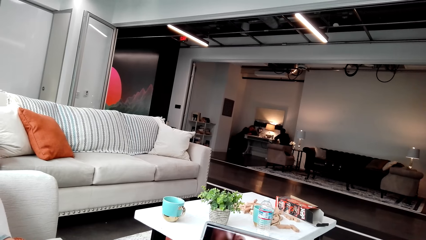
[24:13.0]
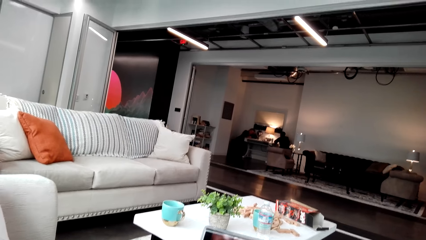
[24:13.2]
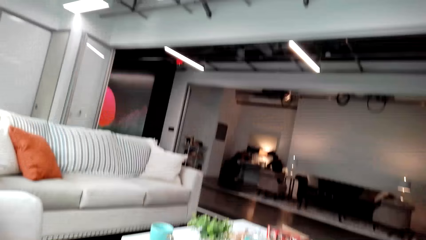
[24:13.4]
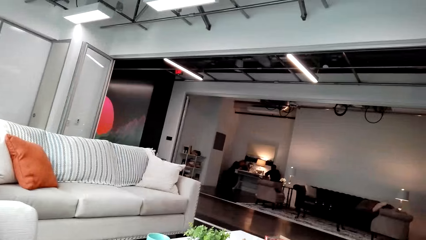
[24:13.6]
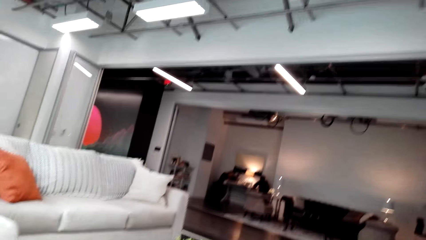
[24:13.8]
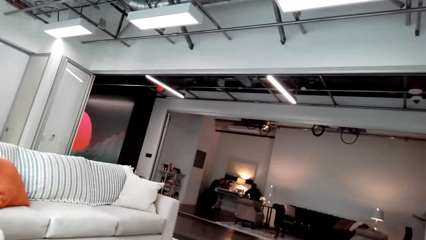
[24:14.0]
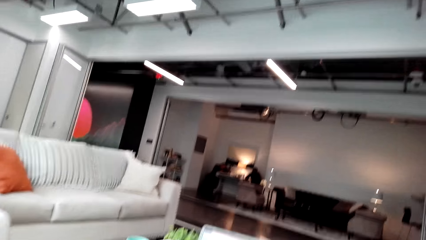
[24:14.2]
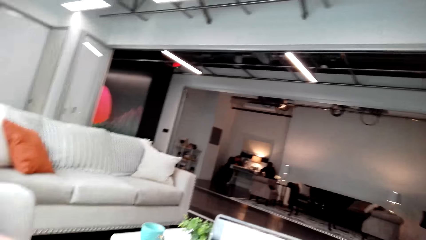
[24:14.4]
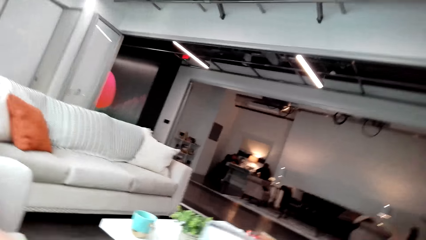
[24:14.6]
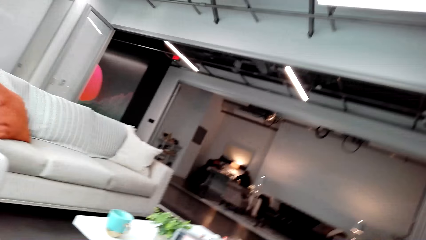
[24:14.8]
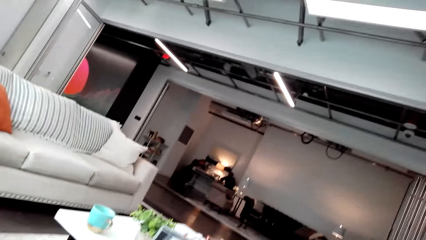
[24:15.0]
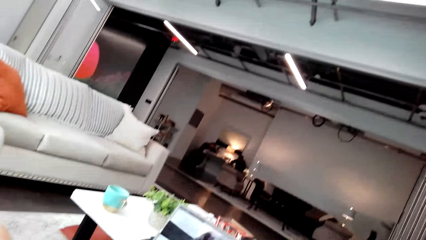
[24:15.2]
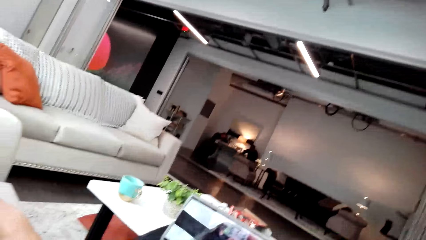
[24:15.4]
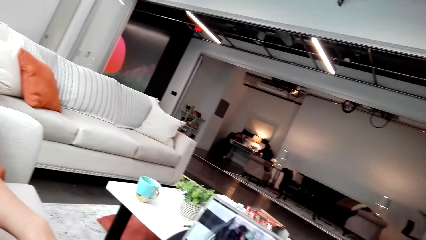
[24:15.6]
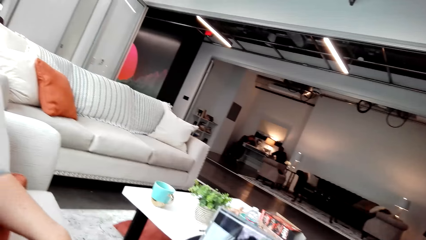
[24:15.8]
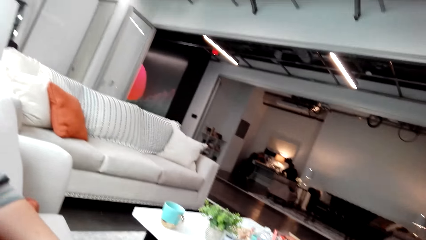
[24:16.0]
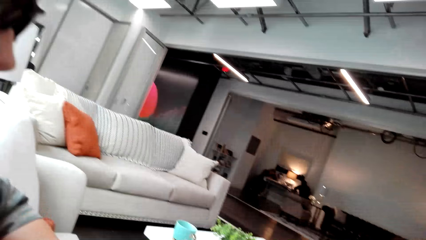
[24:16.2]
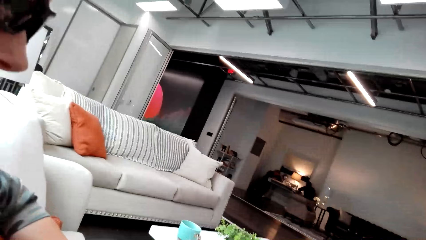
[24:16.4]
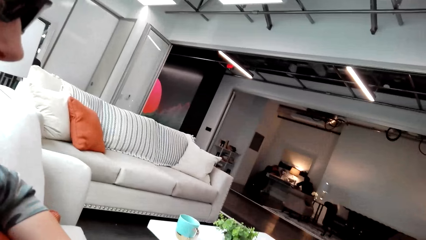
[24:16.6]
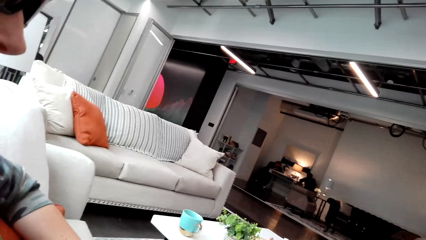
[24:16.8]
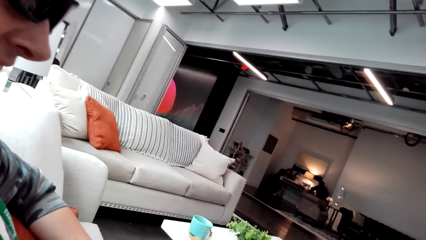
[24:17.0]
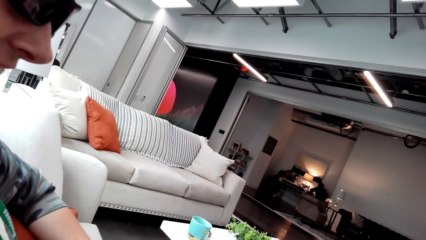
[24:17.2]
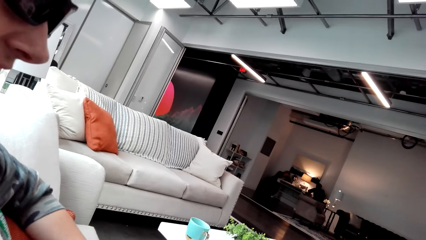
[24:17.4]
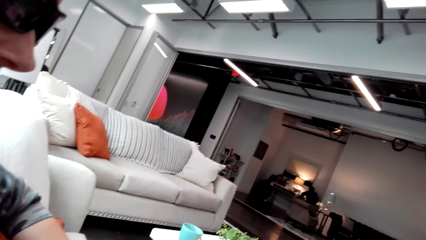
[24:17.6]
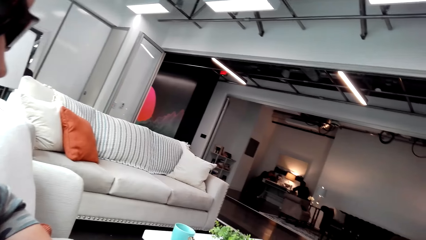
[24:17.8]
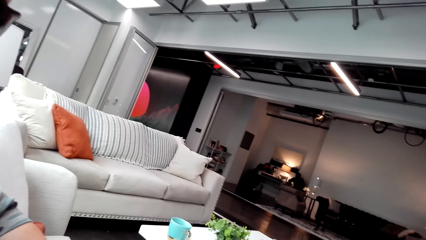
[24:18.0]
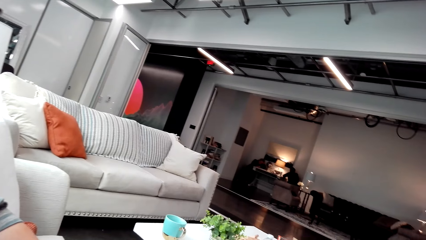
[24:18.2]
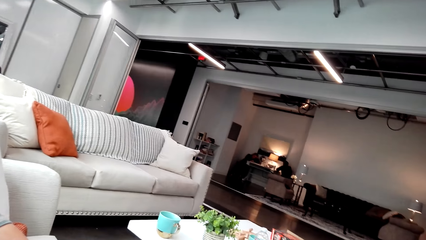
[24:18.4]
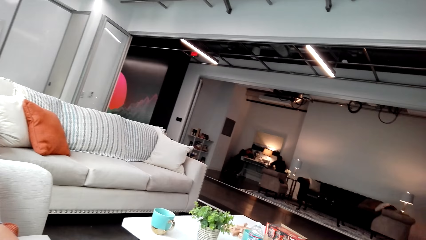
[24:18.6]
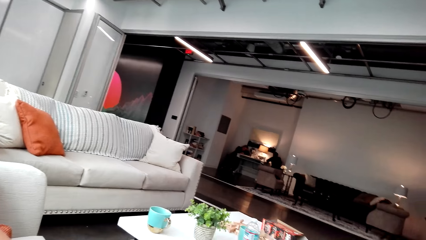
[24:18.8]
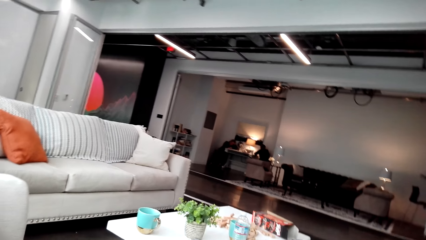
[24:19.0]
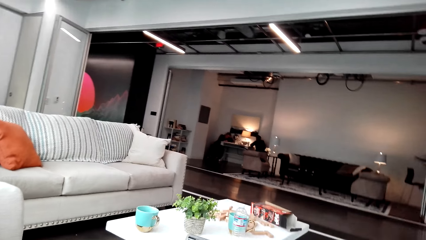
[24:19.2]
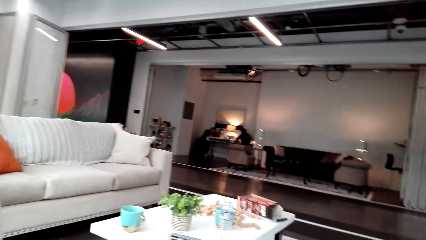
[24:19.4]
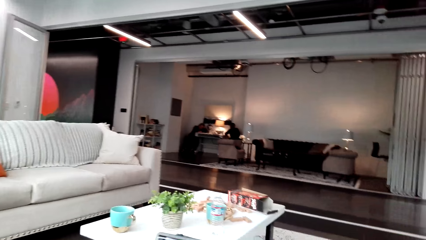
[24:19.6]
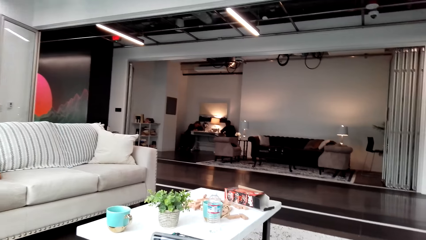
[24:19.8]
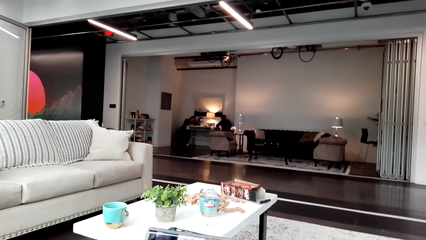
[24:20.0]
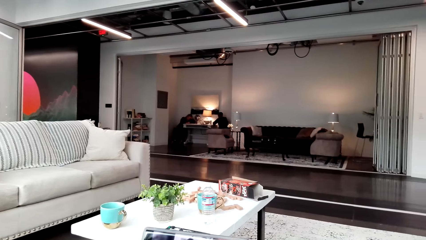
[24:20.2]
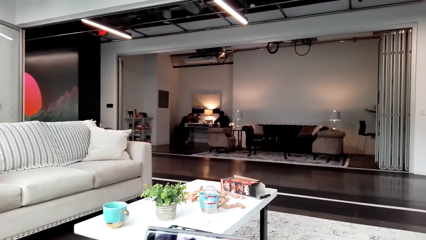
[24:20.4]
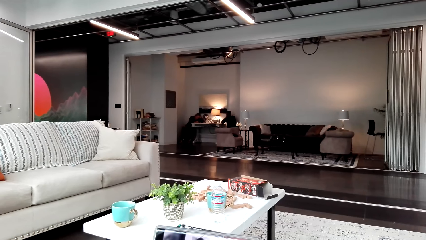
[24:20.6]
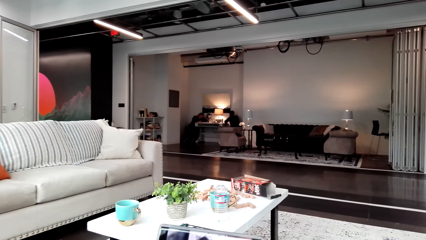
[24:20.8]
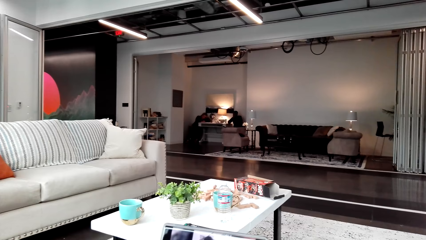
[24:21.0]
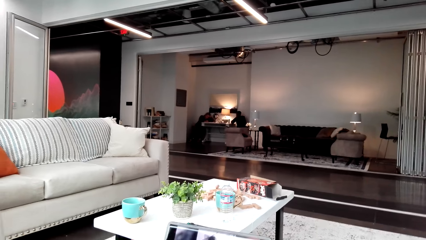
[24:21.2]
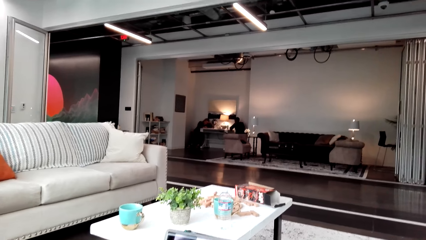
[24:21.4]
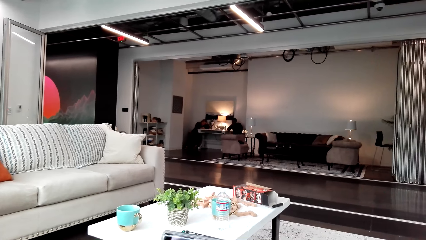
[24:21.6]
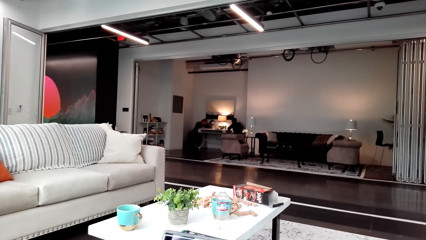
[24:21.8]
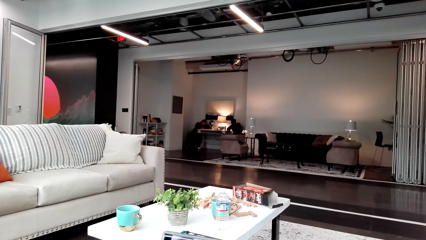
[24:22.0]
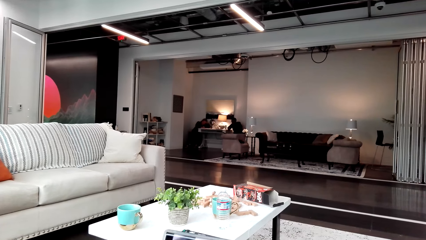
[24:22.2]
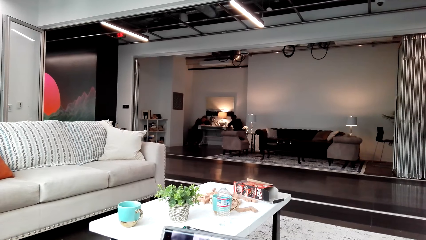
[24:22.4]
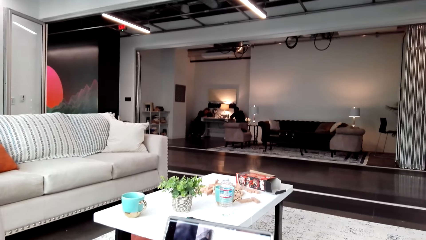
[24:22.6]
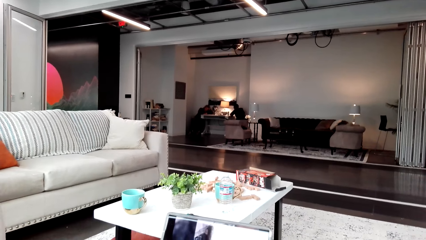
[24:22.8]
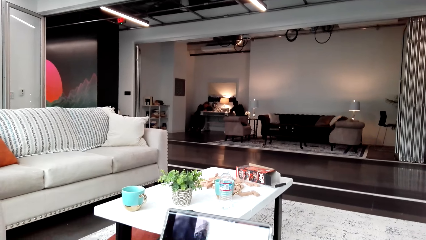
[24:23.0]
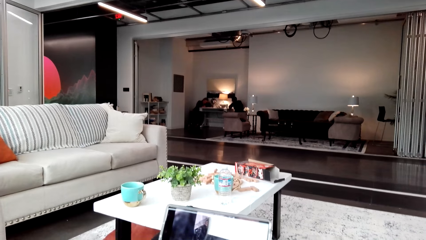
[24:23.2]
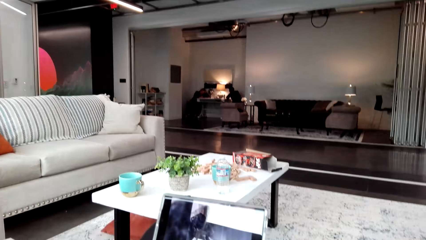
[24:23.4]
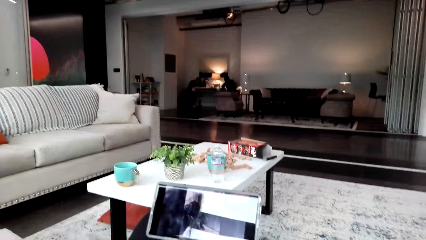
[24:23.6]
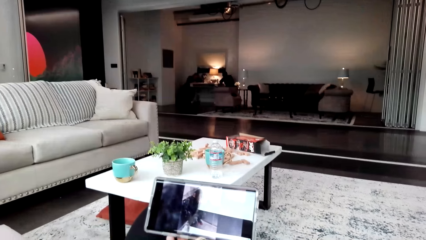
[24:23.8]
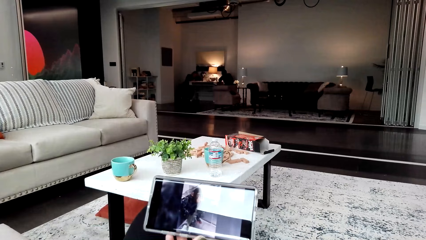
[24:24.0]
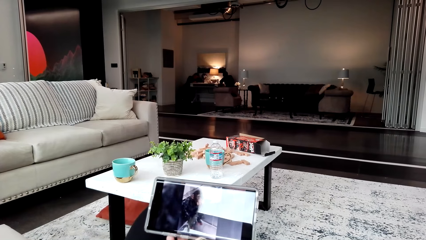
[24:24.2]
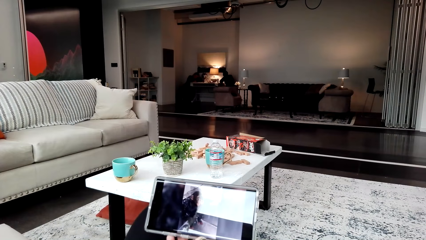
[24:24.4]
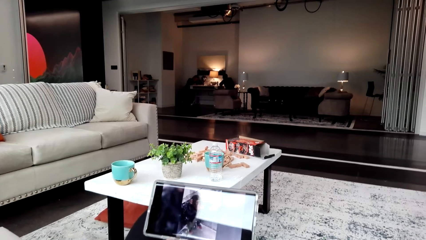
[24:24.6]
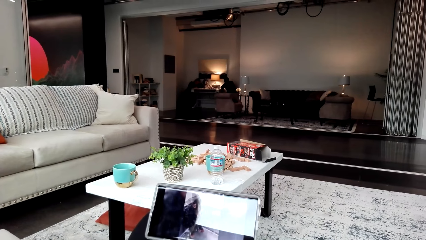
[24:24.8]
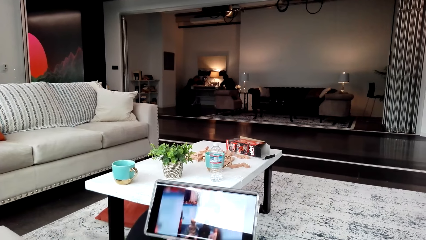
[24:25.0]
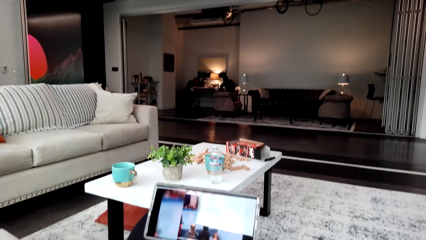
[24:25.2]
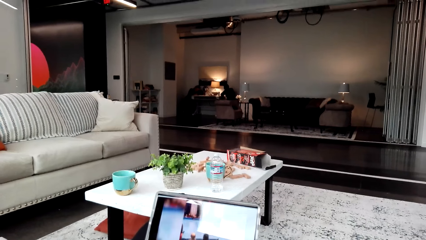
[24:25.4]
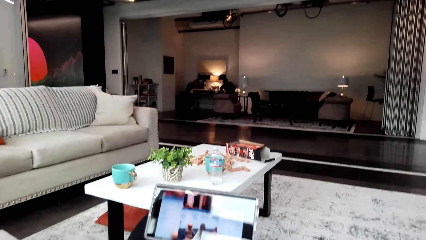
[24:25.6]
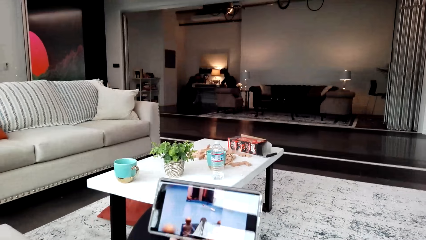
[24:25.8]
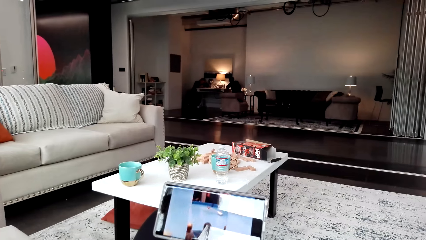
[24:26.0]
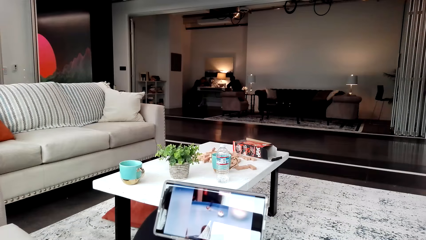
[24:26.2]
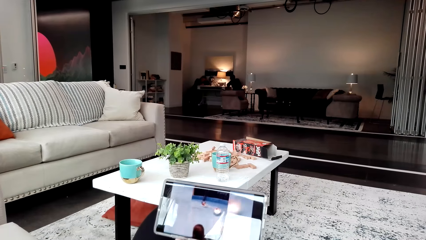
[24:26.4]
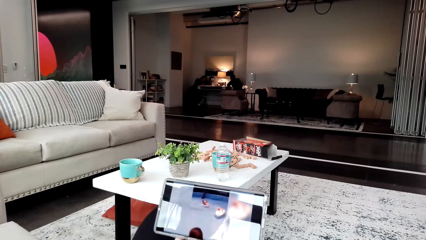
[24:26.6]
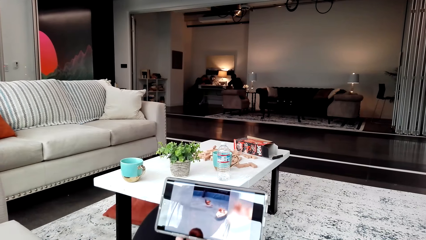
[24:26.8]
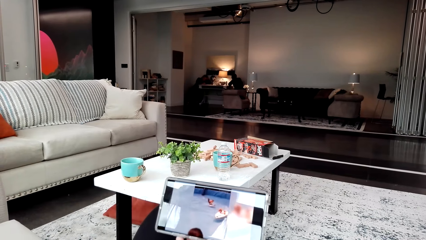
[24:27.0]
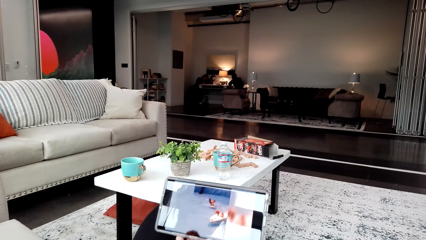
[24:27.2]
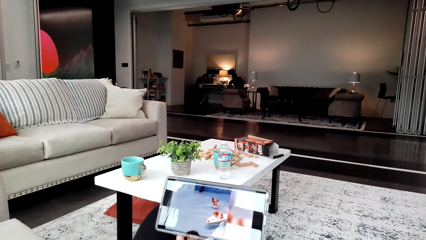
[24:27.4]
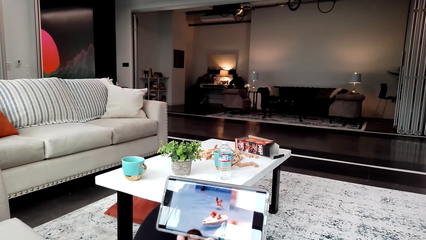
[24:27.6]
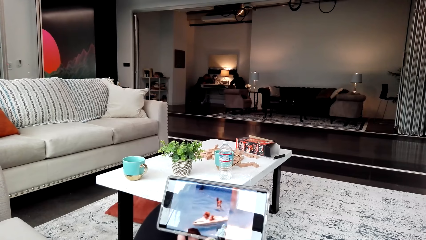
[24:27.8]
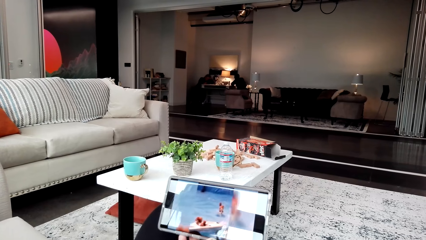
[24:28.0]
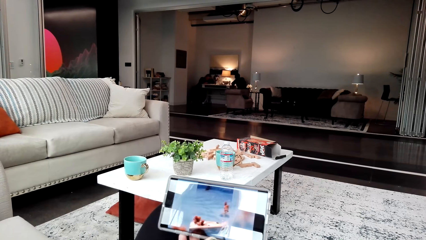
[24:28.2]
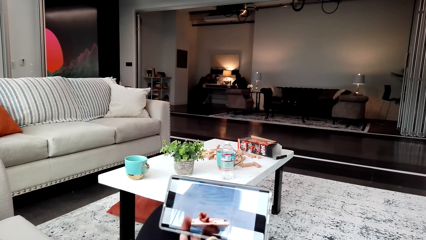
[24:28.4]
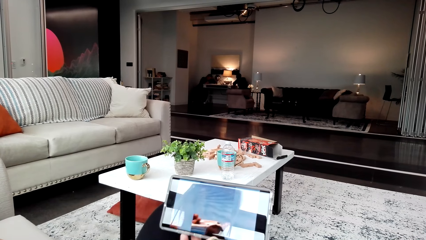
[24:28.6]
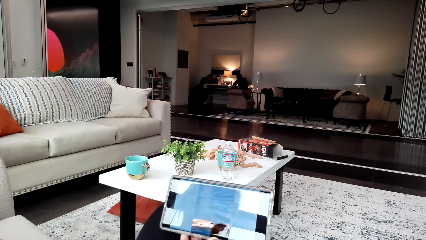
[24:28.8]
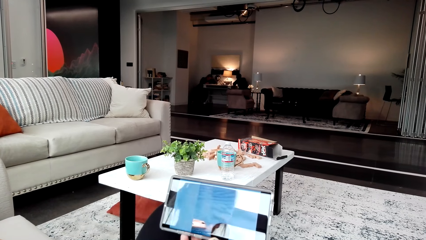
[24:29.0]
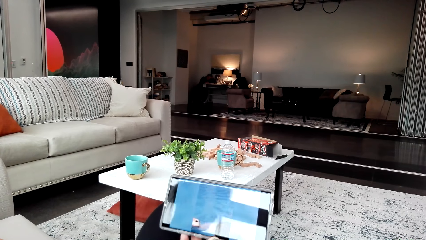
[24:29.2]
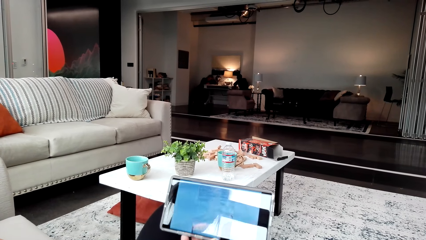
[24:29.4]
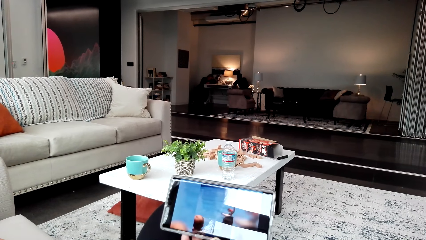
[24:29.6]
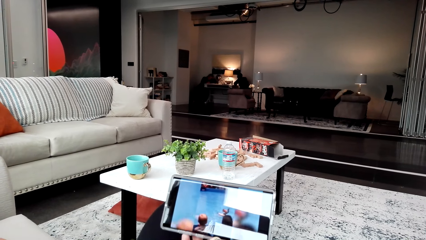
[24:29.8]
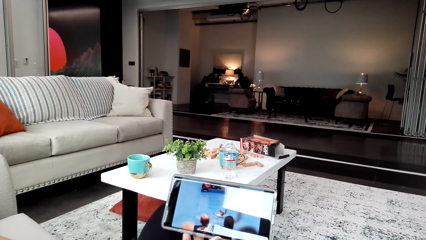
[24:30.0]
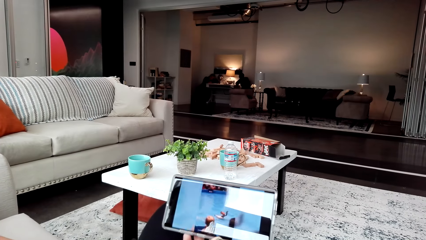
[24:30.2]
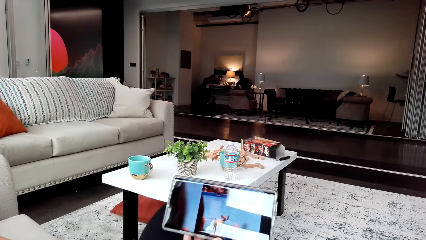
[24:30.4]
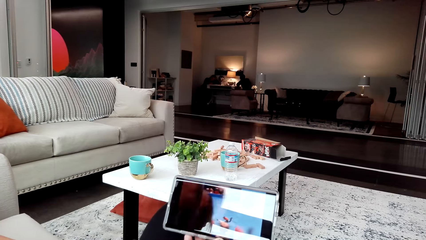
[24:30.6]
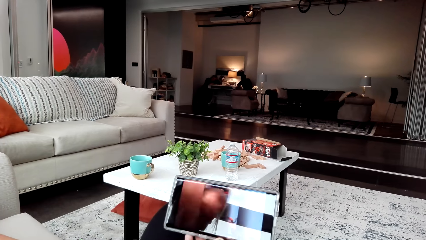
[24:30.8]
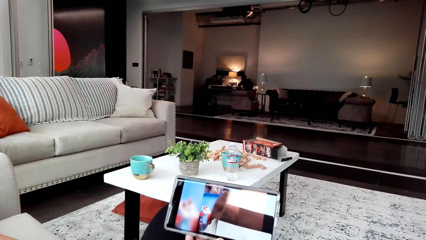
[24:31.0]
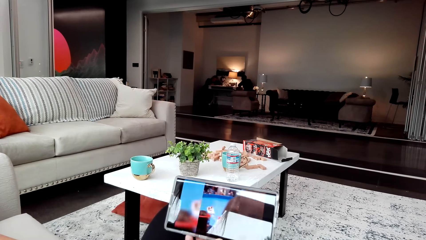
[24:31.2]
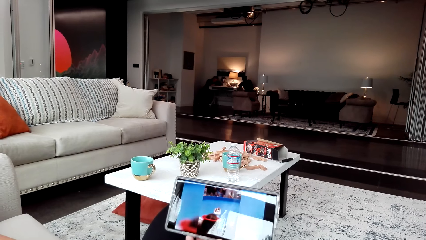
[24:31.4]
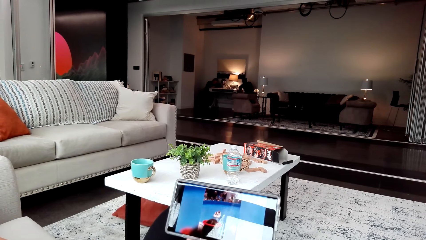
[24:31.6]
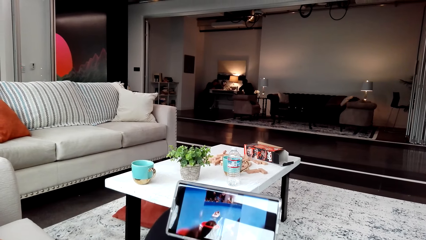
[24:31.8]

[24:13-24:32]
The camera wearer talks. A woman stares at the video. The camera wearer looks around. They talk. The woman interacts with the camera wearer.
